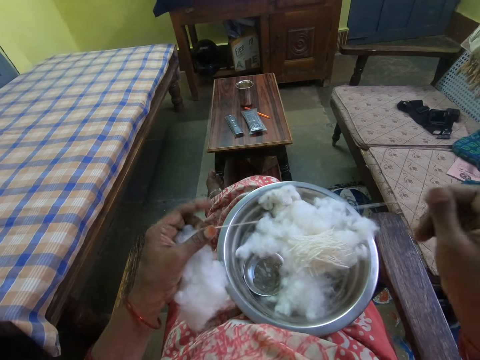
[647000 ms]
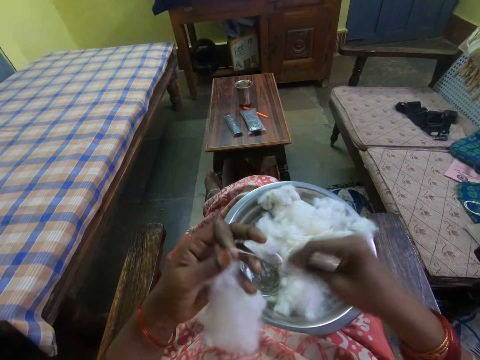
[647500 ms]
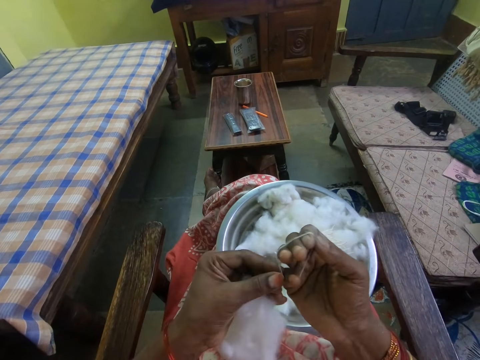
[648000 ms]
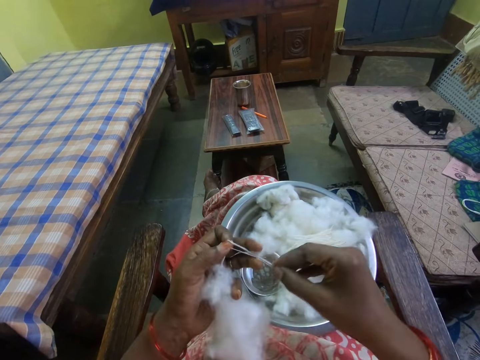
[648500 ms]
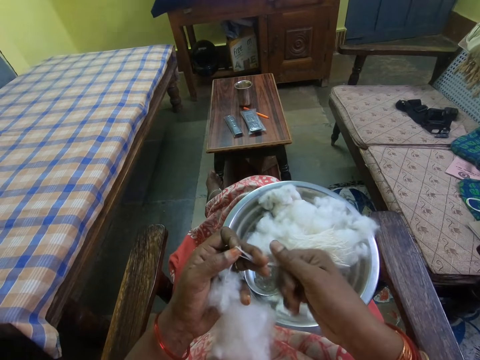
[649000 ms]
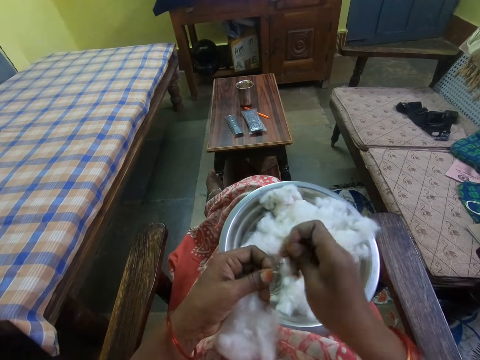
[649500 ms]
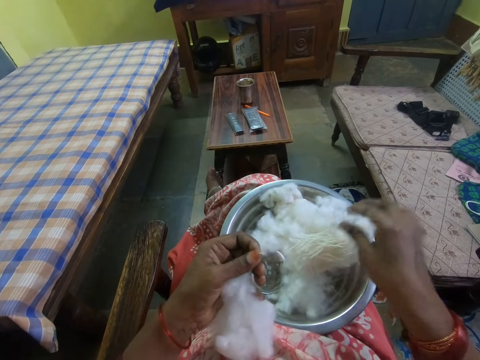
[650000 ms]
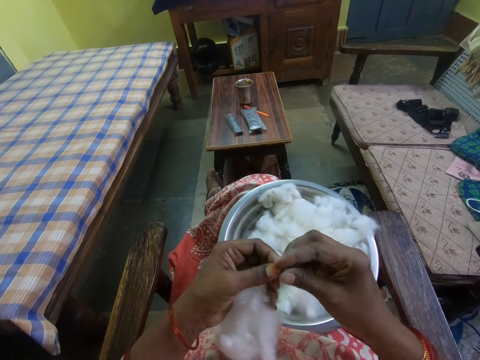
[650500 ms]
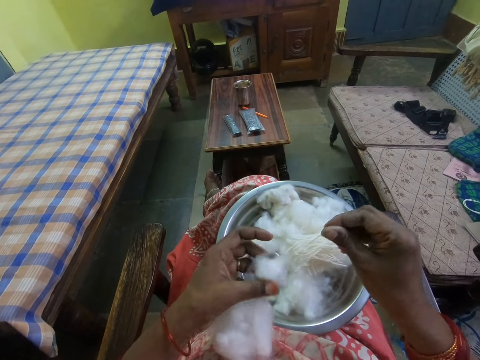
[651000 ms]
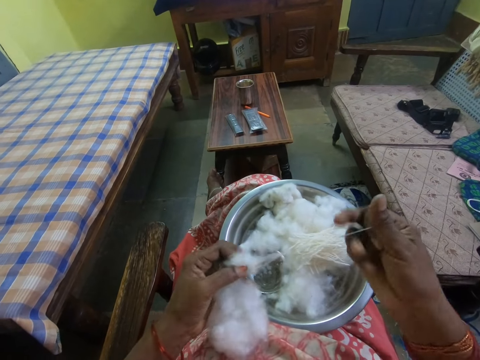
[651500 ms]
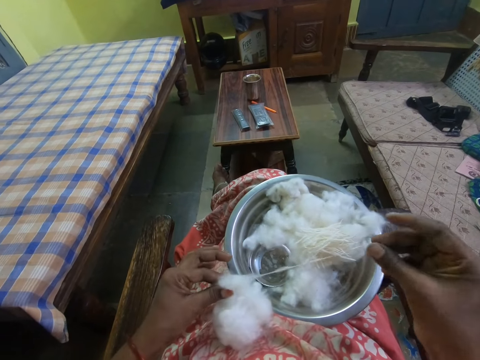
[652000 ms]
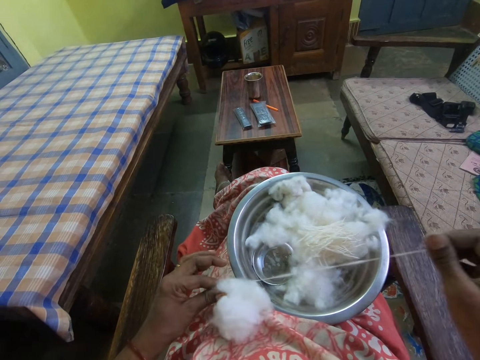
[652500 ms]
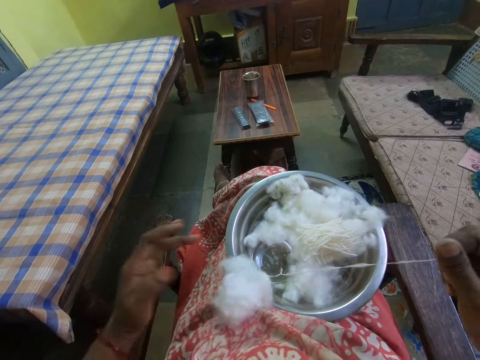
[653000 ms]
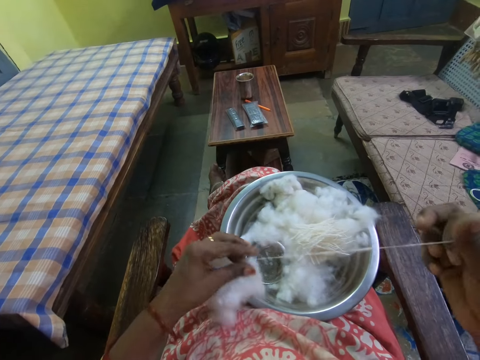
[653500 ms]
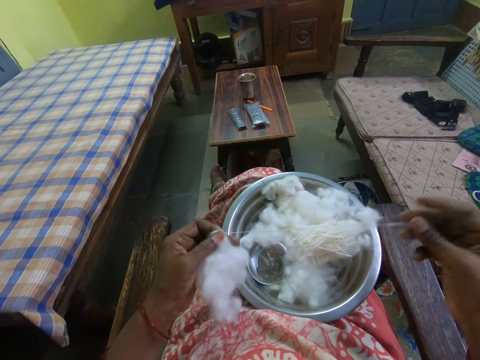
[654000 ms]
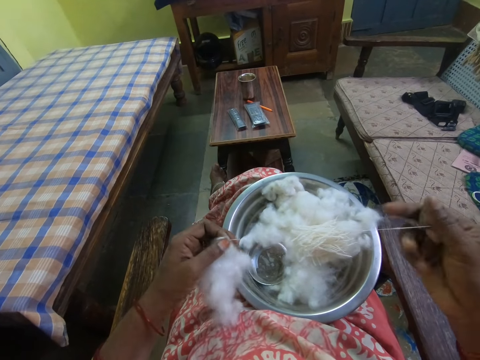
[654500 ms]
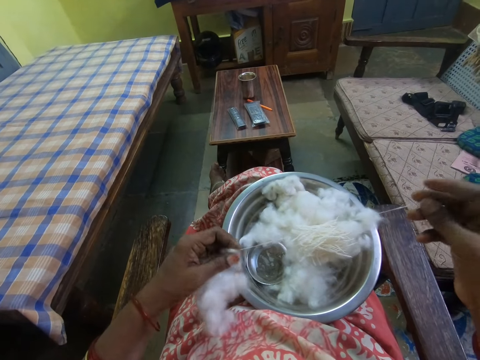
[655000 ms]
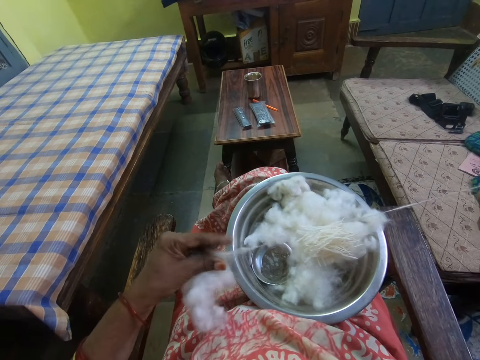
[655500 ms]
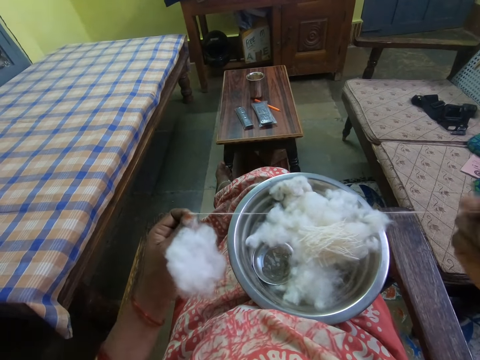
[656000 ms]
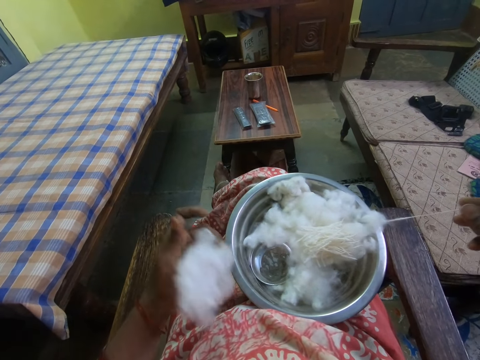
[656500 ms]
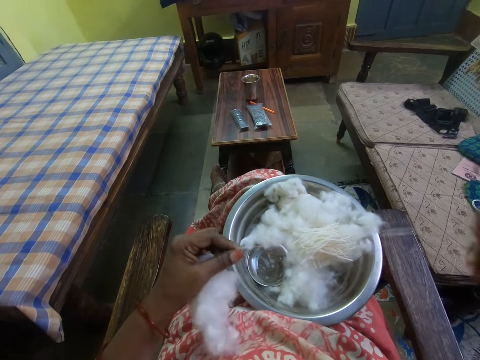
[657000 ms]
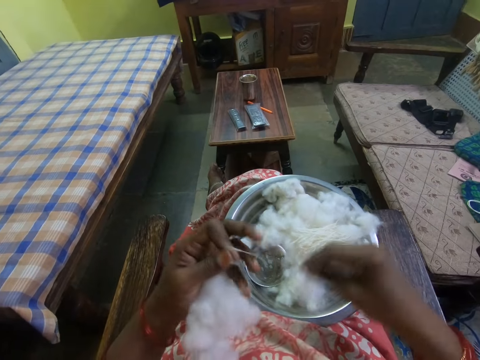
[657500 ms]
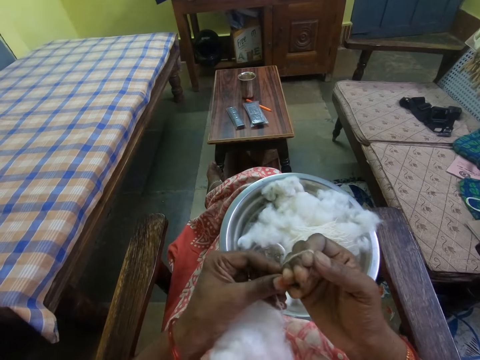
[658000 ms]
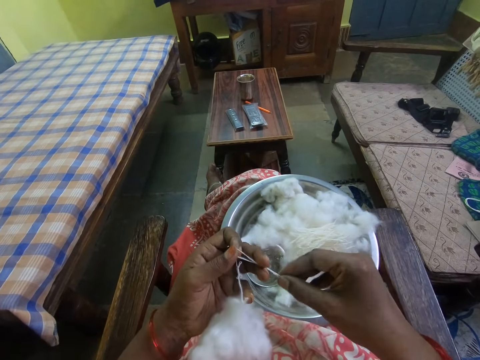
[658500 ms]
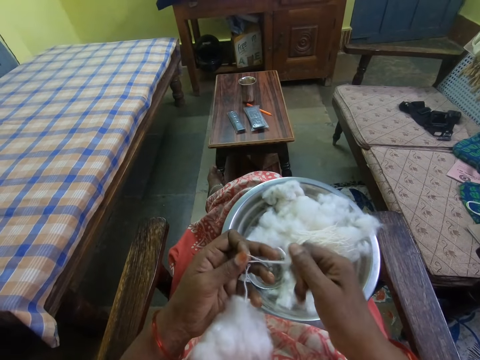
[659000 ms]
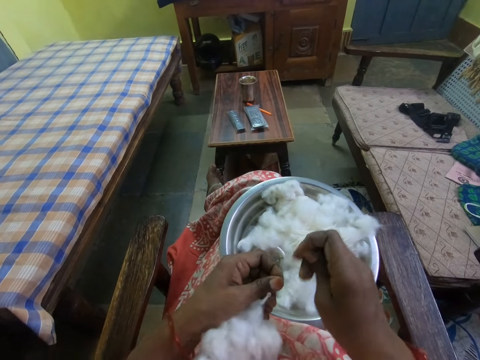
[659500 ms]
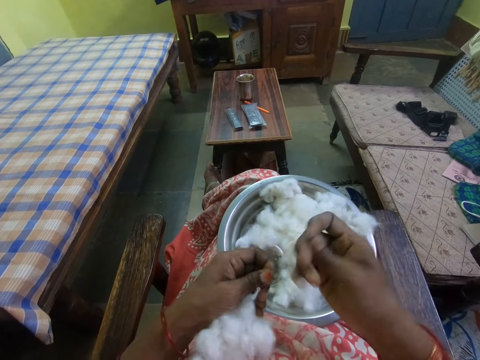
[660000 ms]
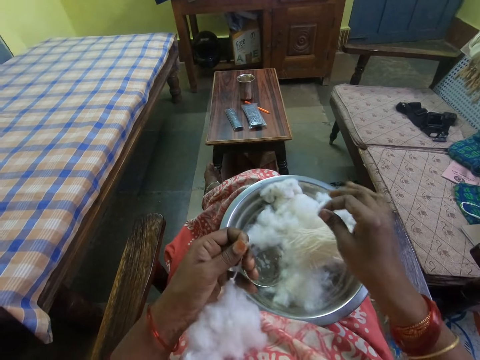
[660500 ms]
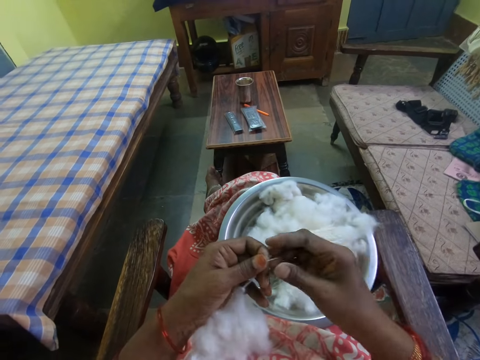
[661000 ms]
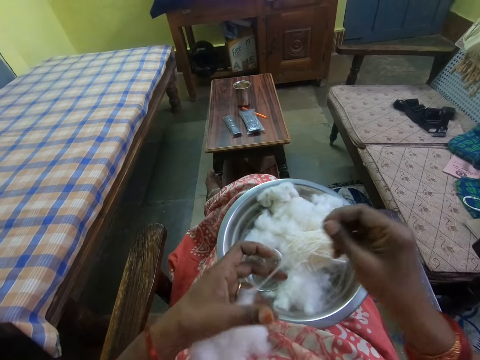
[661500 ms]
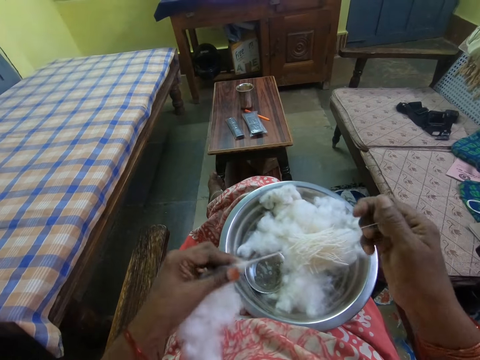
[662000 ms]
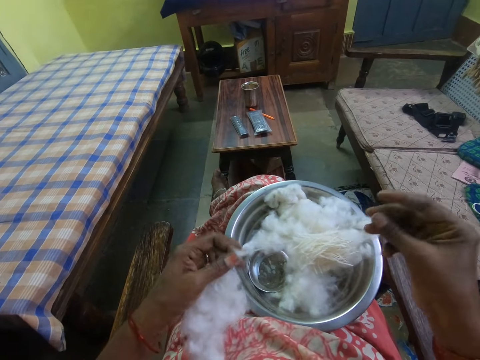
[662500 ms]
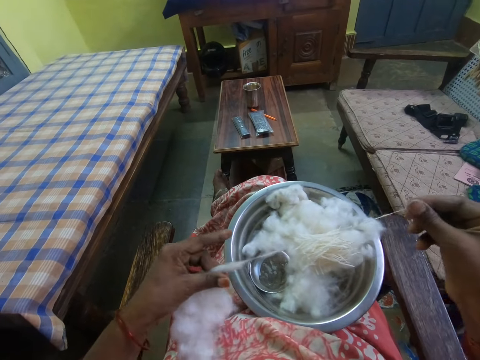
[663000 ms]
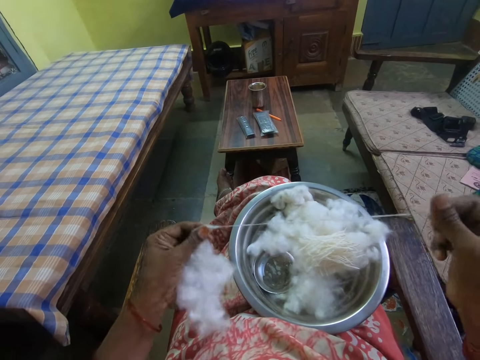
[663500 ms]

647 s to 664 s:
The camera wearer rolls a cotton thread on hand. They pick the cotton thread. They roll the cotton thread. They cut the cotton thread. They put the cotton thread on the bowl. They pull the cotton thread. They knit the cotton. They roll the cotton thread on hand. They pick the cotton thread. They roll the cotton thread. They cut the cotton thread. They put the cotton thread on the bowl. They pull the cotton thread. They knit the cotton.

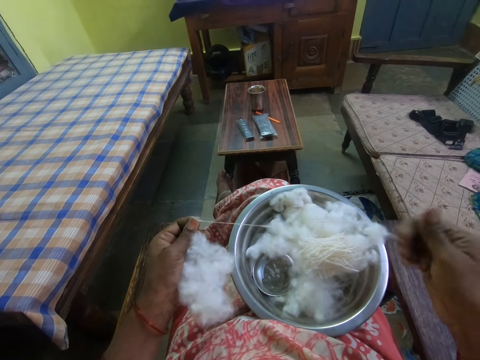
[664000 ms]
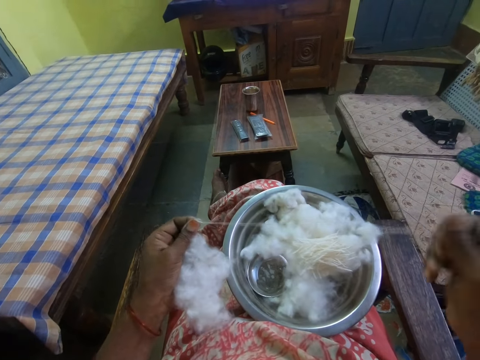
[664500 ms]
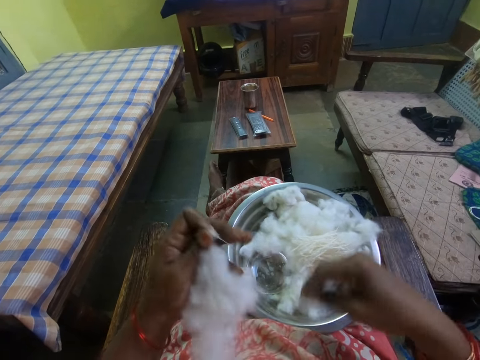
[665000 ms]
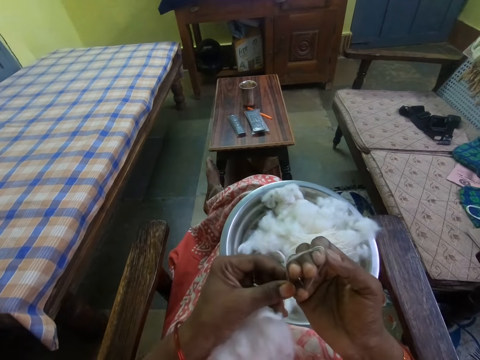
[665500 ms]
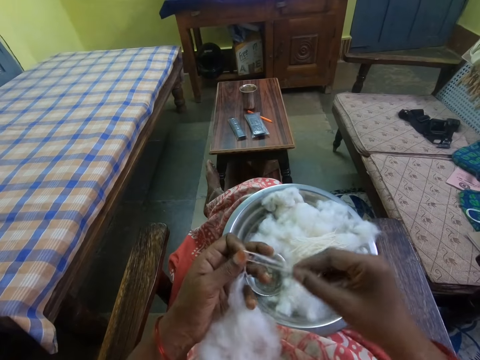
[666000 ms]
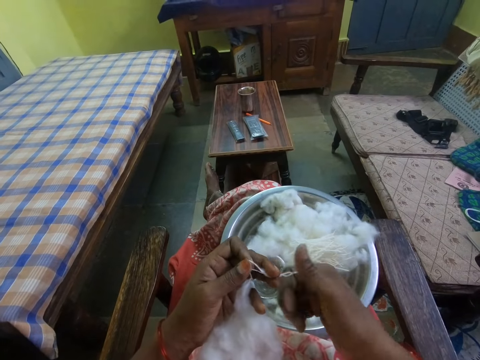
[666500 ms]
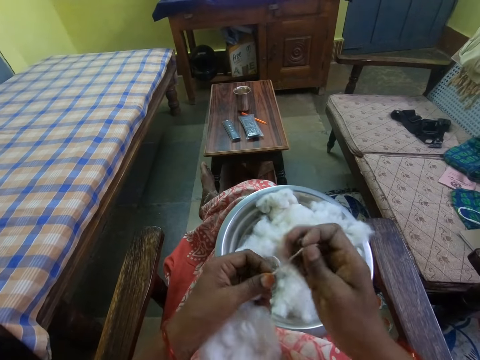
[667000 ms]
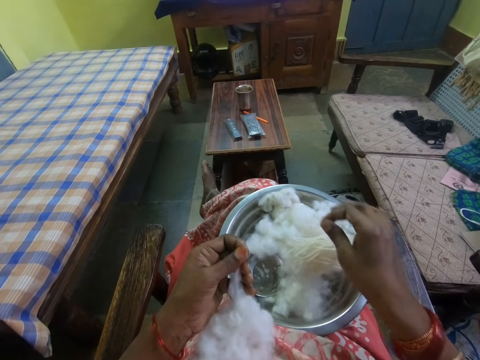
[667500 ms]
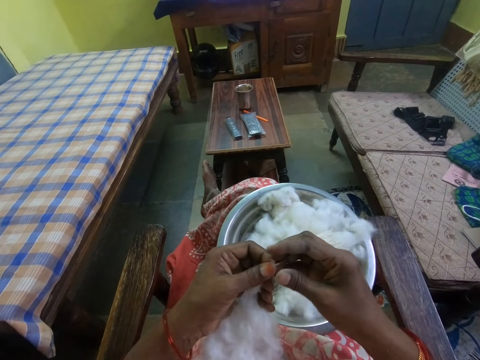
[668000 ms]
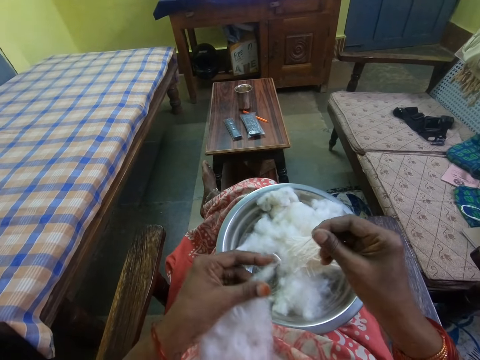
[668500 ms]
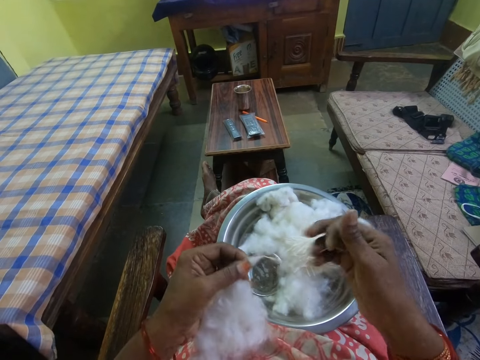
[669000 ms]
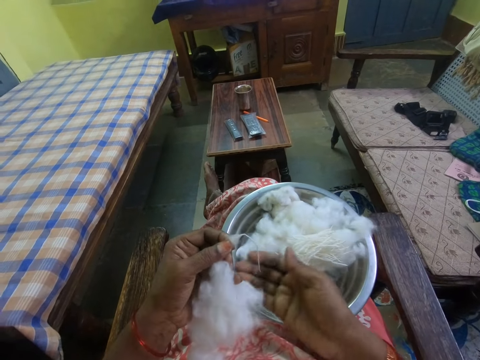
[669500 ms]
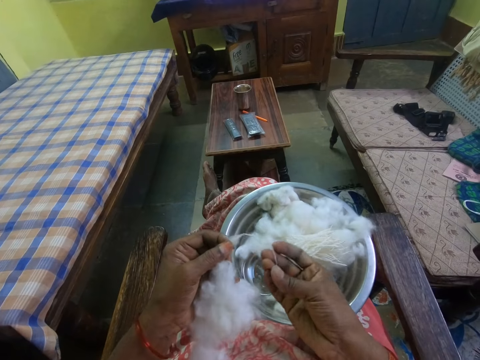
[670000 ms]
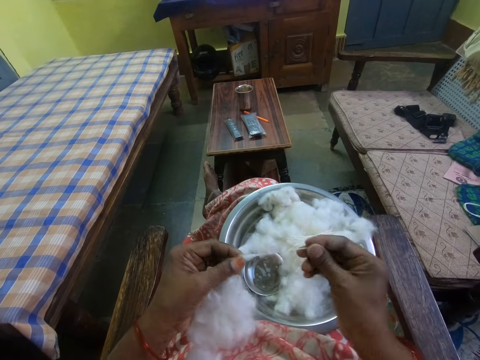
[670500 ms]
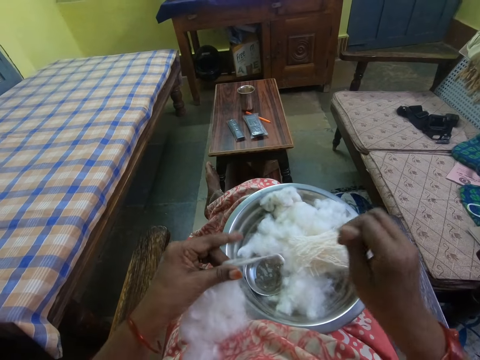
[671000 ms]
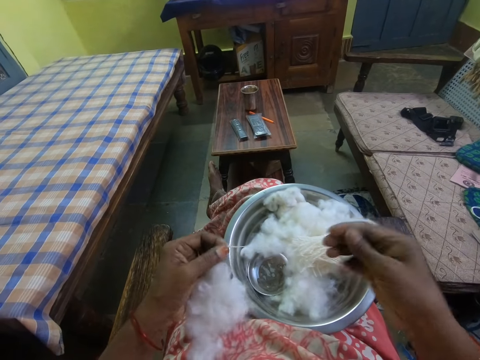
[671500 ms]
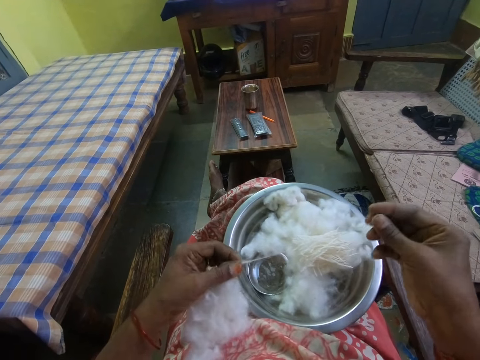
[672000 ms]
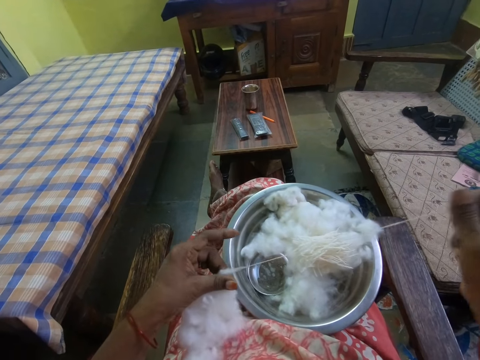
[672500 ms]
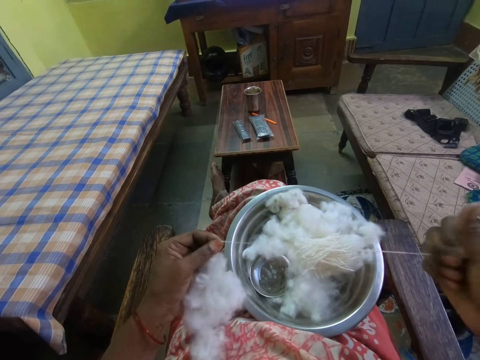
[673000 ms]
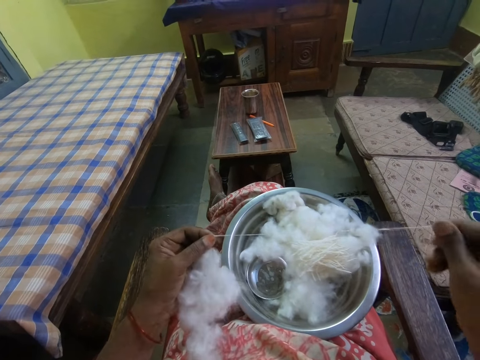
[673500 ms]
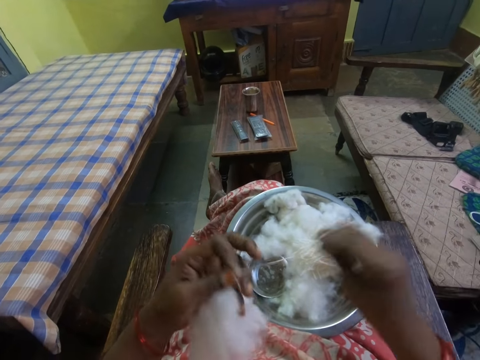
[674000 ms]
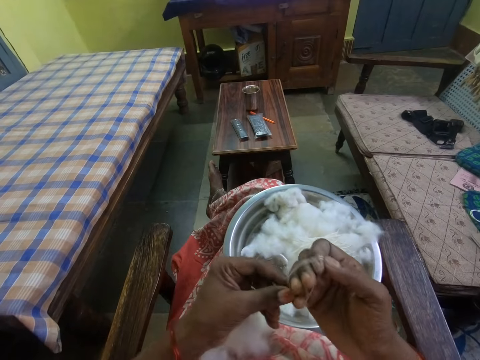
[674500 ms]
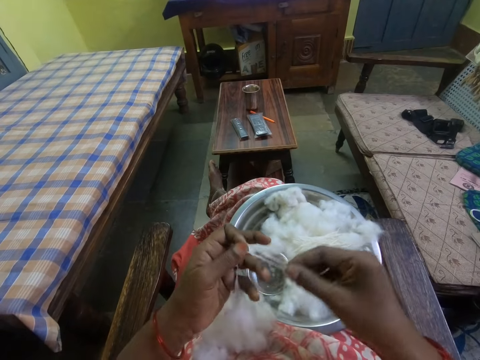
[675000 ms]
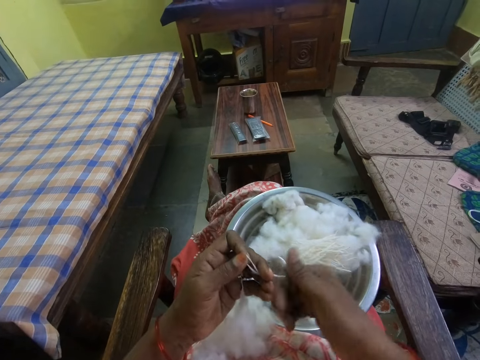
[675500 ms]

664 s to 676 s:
The camera wearer rolls a cotton thread on hand. They pick the cotton thread. They roll the cotton thread. They cut the cotton thread. They put the cotton thread on the bowl. They pull the cotton thread. They knit the cotton. They pick the cotton thread. They pull the cotton thread. They roll the cotton thread on hand. They pick the cotton thread.
